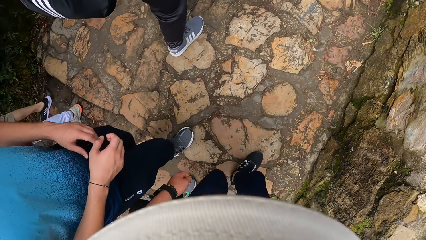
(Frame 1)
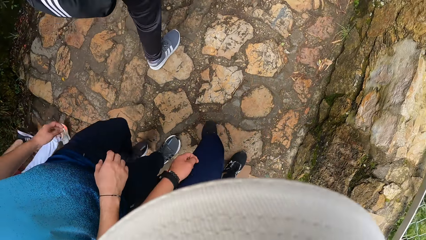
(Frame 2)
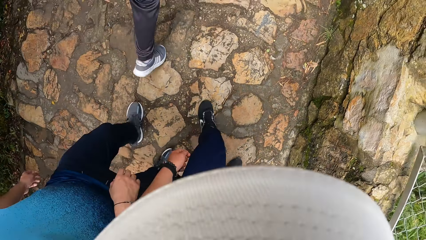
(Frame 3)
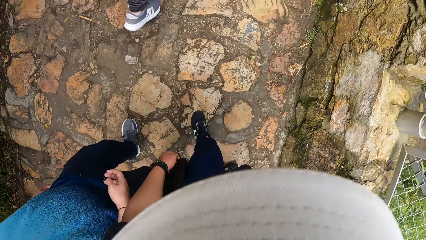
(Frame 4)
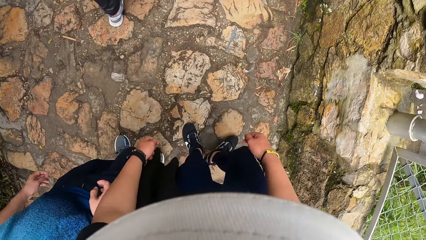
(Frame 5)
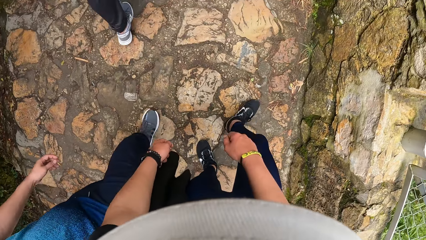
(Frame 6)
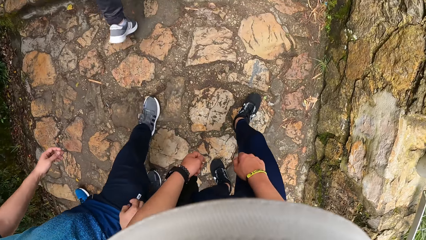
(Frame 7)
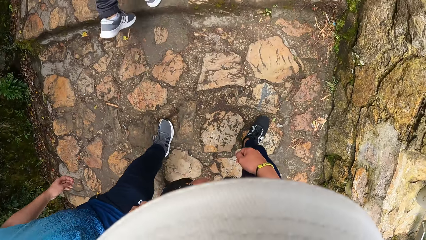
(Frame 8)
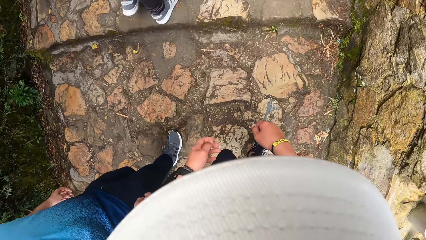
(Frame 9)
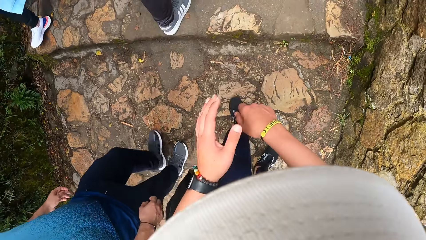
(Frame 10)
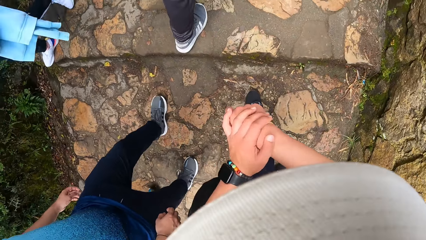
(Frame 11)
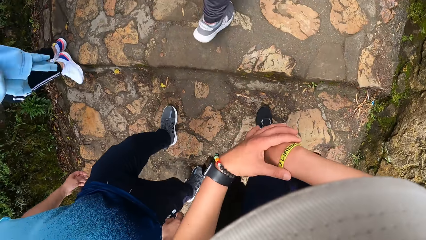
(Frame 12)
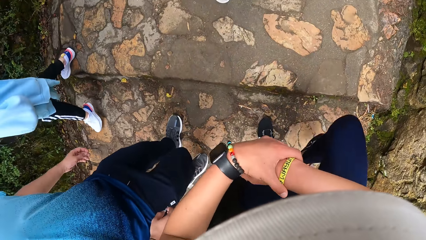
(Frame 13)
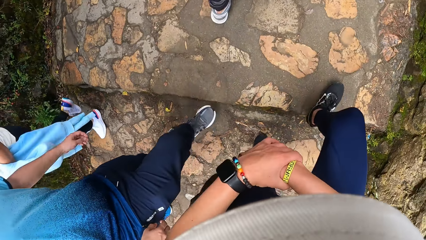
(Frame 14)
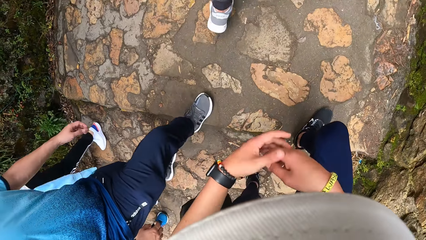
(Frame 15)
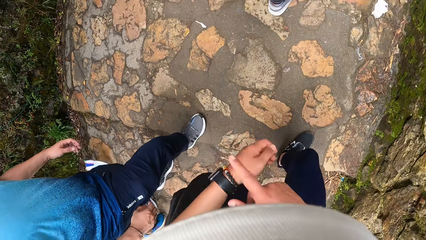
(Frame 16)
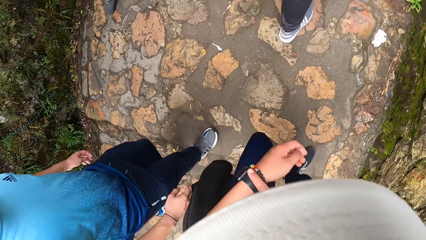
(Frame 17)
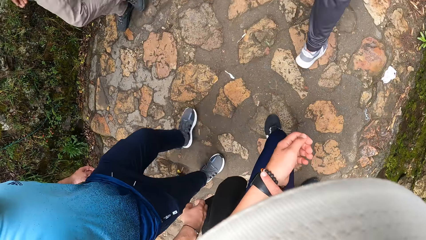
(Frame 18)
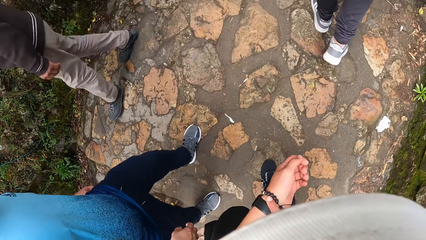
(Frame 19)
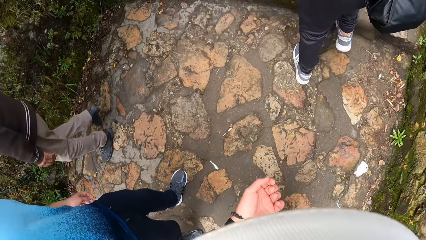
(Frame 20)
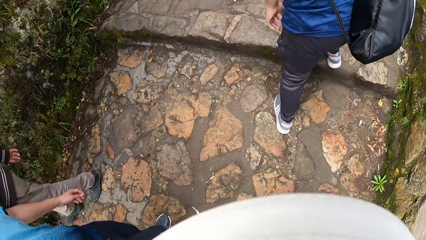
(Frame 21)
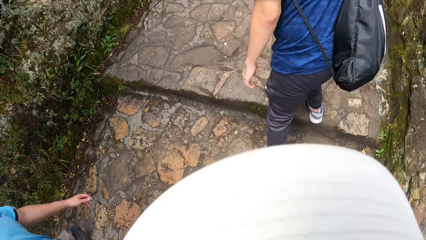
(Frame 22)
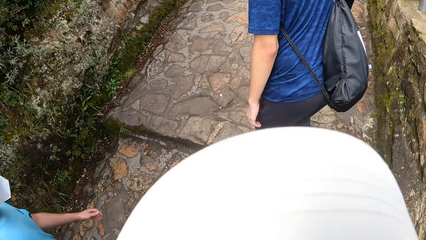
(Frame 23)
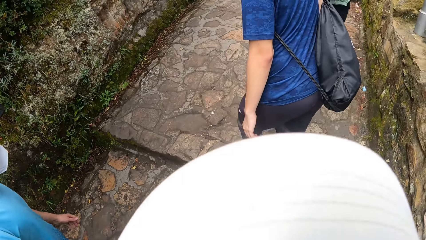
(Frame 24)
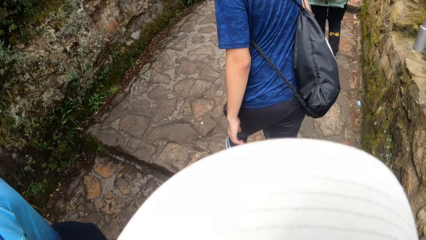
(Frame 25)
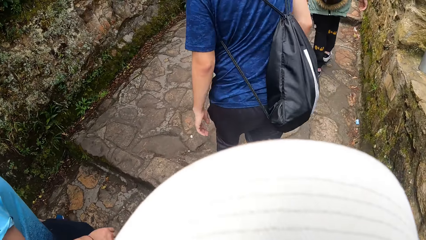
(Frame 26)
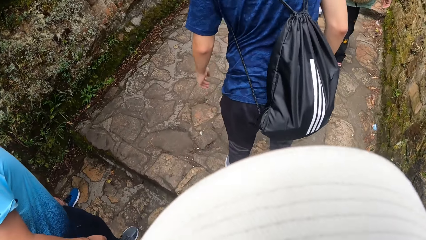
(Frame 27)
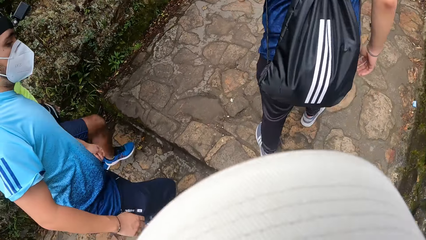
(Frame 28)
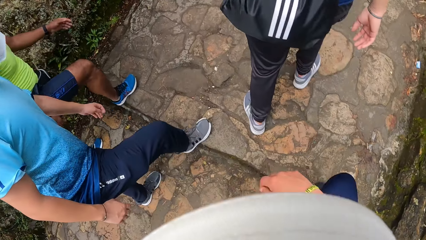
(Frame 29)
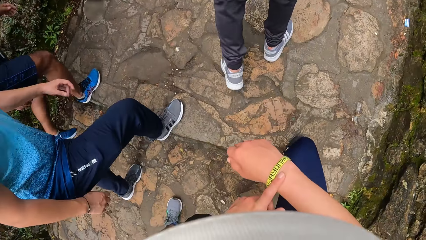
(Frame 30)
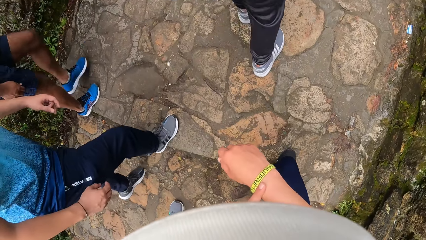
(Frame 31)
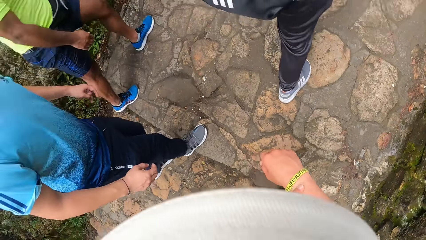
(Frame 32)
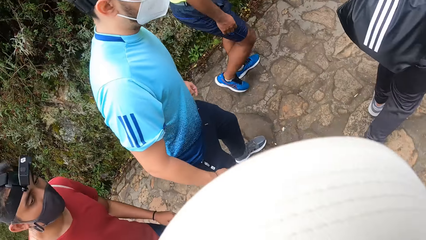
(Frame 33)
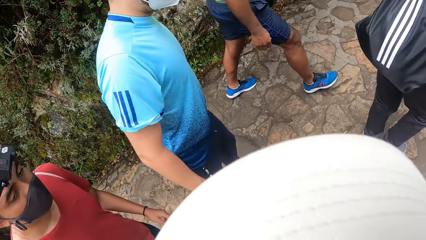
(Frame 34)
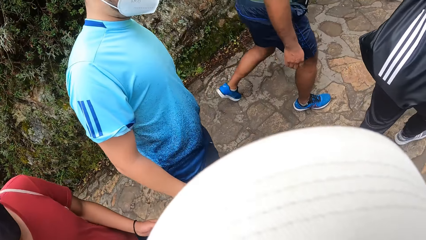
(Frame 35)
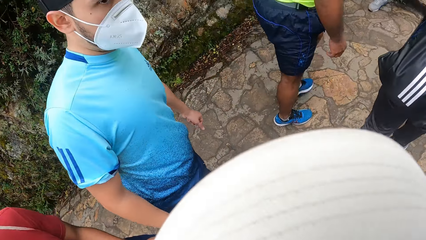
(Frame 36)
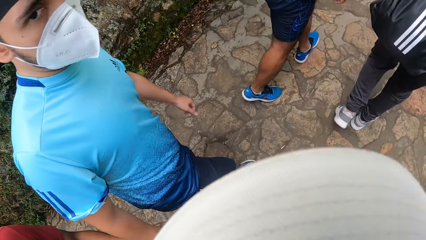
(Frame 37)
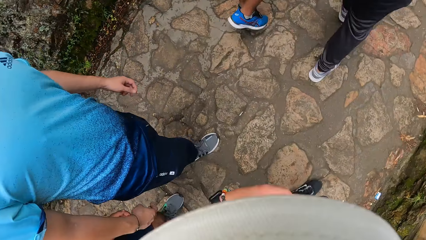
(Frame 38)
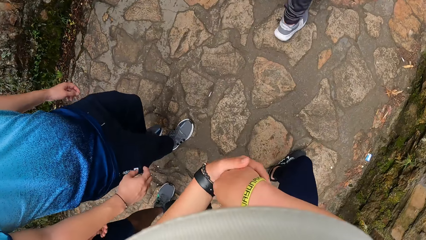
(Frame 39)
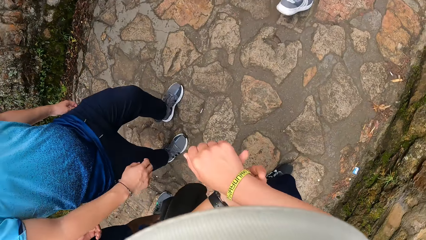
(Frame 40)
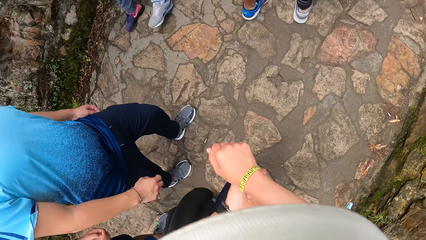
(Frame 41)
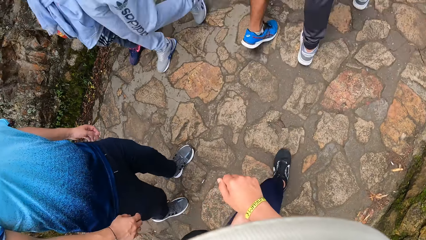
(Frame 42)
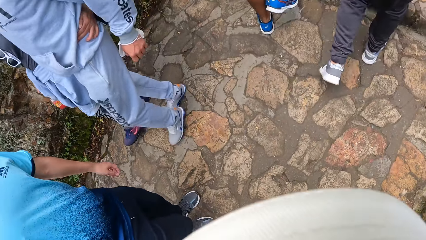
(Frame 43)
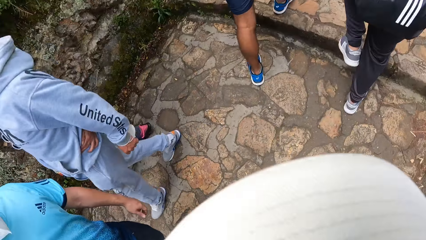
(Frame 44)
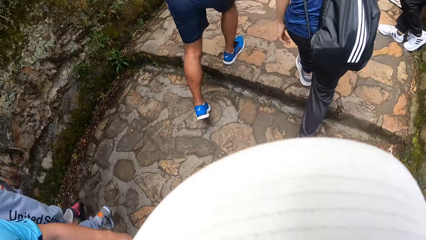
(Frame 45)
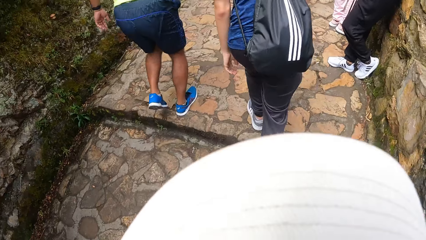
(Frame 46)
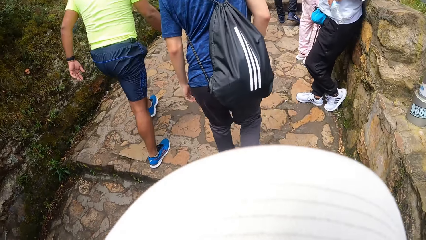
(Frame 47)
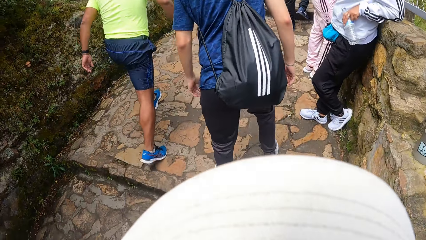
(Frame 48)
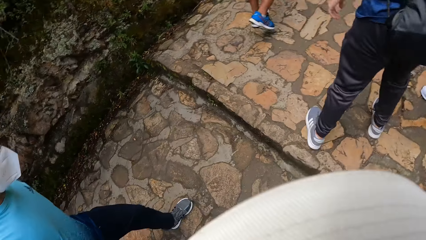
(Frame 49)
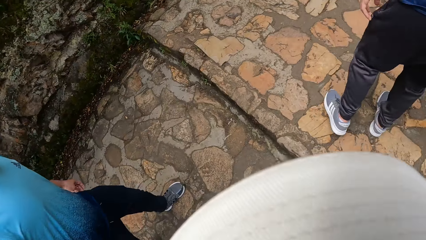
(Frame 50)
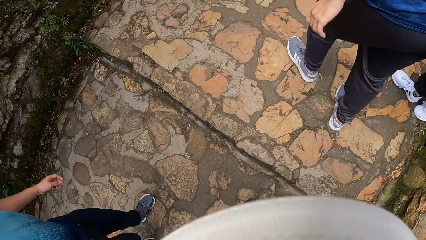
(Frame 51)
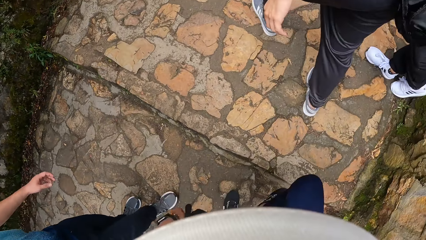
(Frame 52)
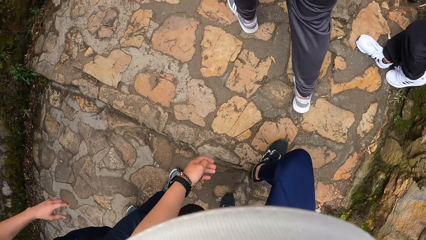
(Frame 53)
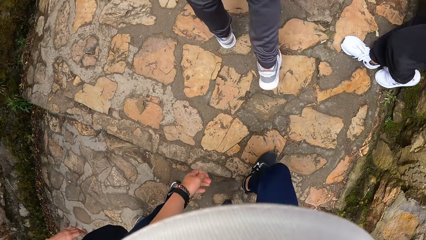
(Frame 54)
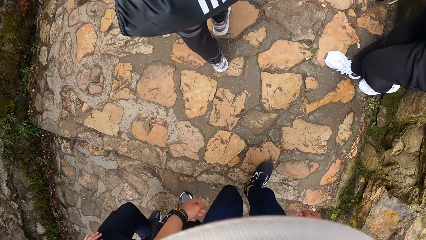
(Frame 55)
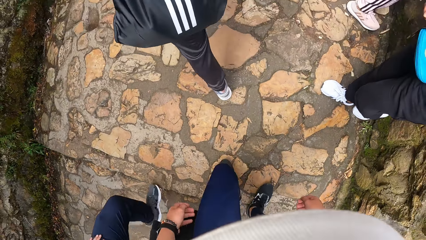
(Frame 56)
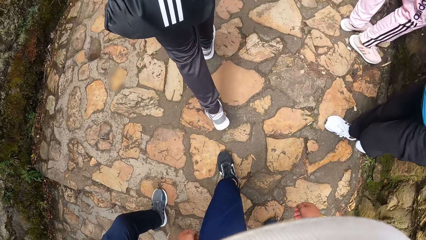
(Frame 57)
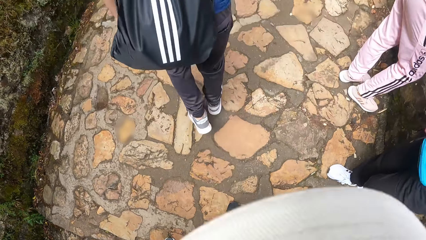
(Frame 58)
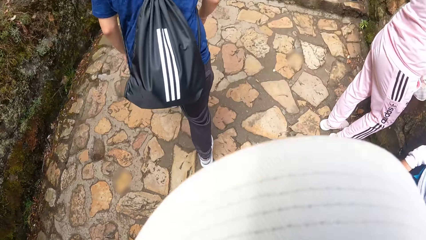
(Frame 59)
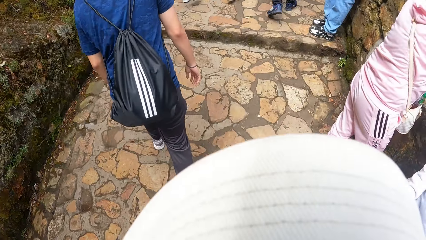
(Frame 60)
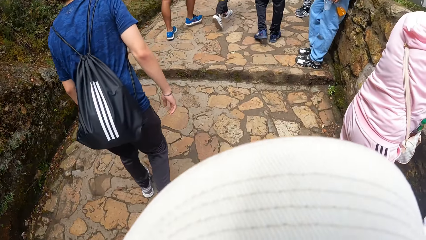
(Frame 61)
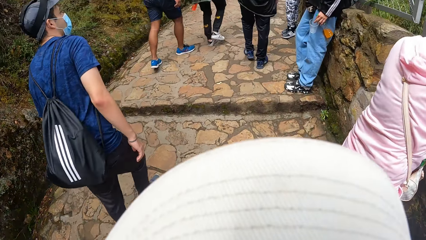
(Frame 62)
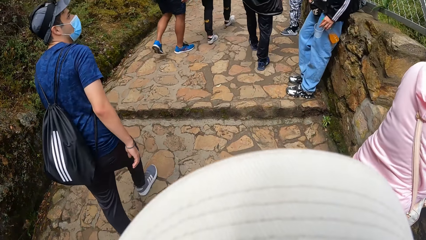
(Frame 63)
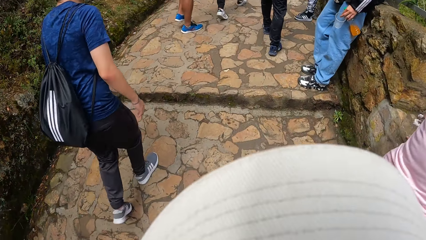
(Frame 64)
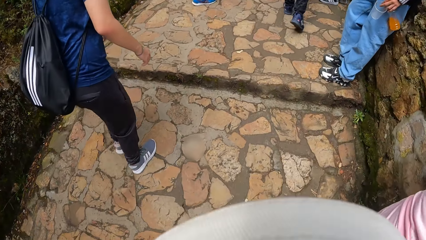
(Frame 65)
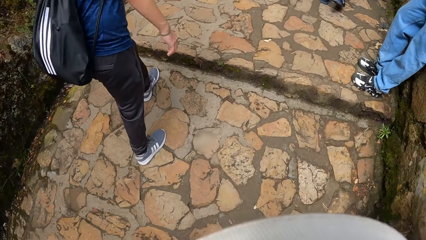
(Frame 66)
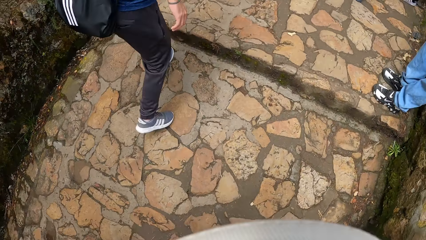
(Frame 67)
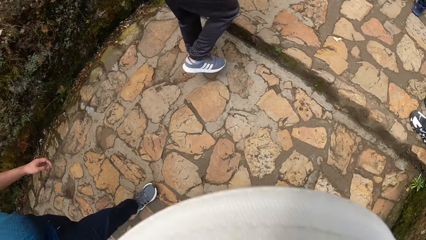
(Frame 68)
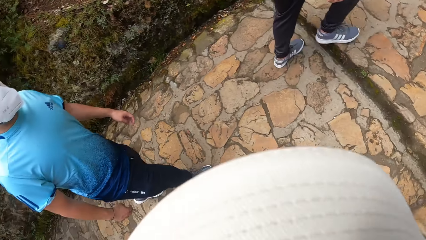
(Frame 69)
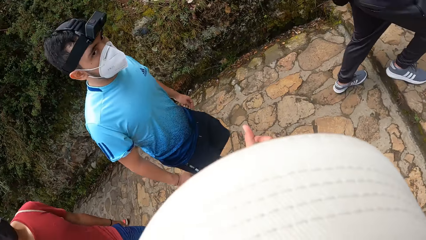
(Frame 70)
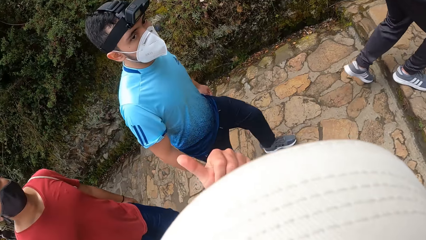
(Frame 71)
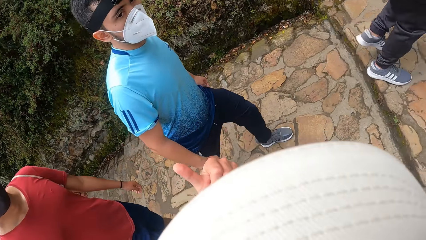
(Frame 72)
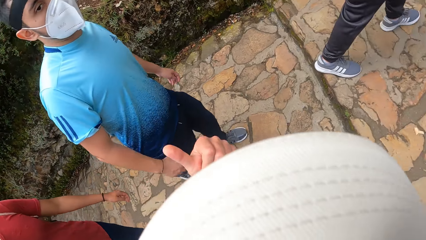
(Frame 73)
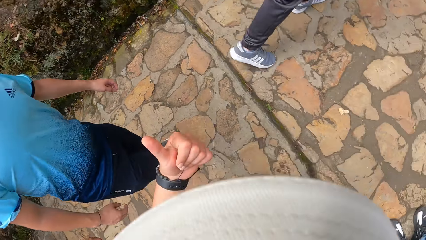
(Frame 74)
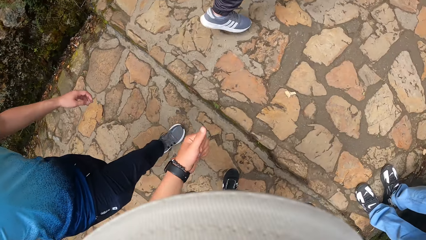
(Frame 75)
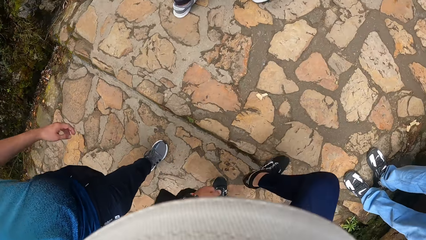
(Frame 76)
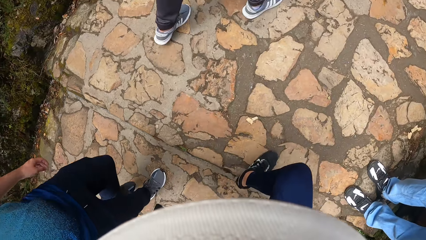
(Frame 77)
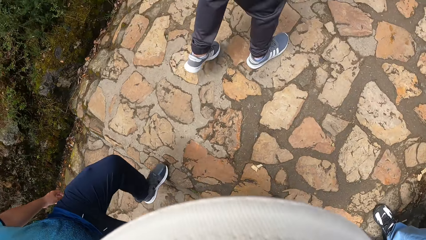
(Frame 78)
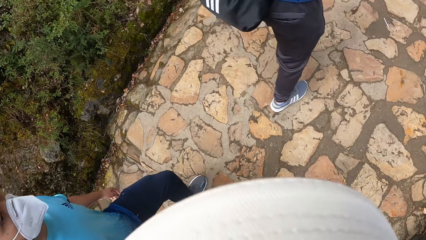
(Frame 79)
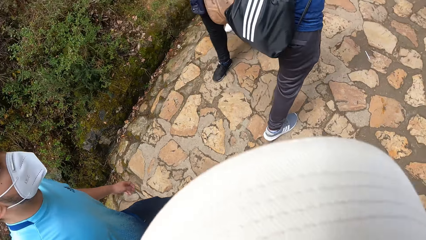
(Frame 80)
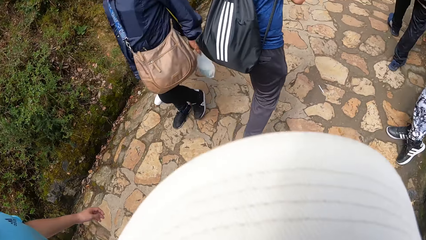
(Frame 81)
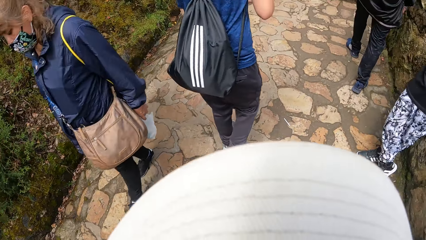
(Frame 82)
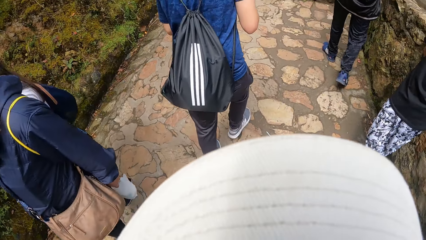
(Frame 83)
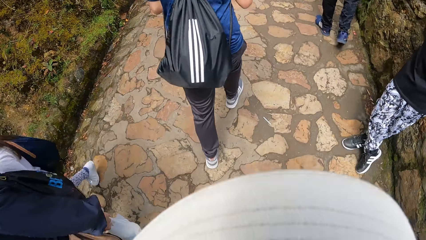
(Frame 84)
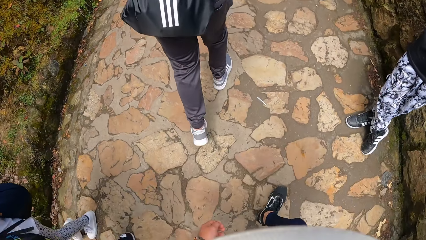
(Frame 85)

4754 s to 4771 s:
The camera wearer touches her wrist band on her right wrist with her left hand. She holds her hands together. She touches the wrist watch on her left wrist with her right hand. She knocks the bracelet on her hand using her finger. She walks along the pavement. She touches her right wrist using her finger, with her left hand. She holds her hands together again. She walks along the pavement, walks up a stair, looks back and gestures using her hands.
